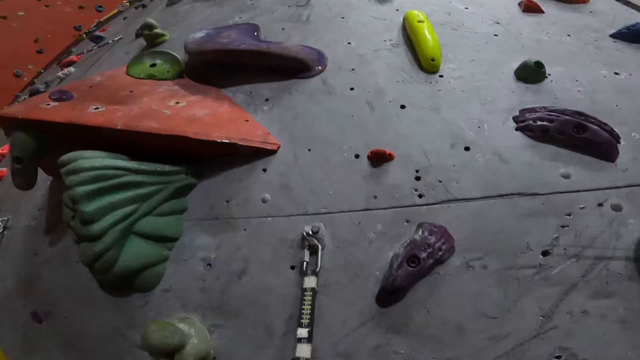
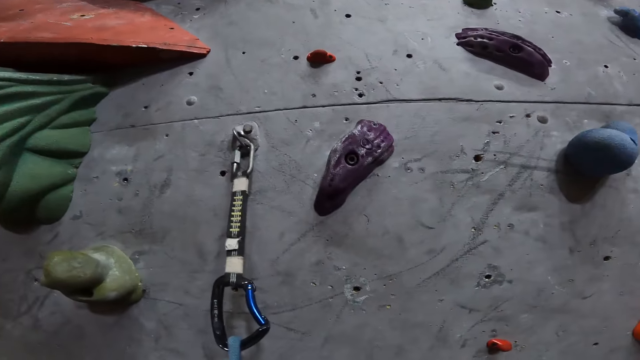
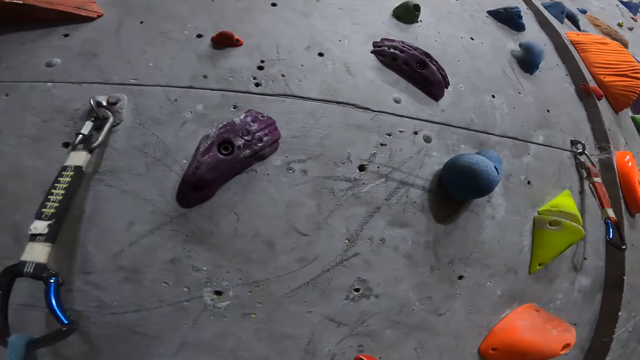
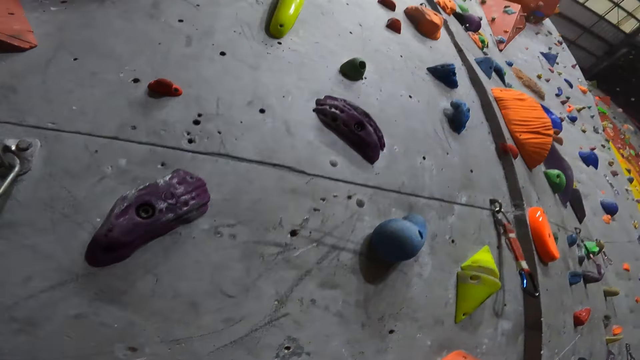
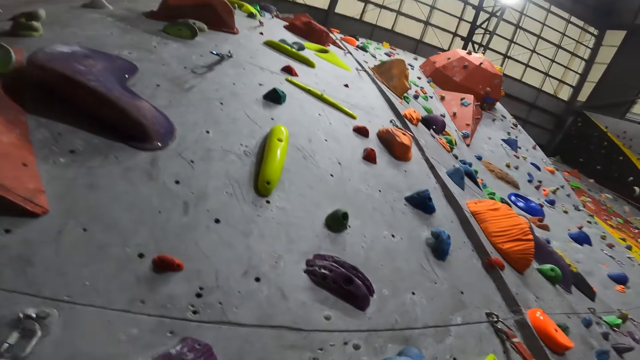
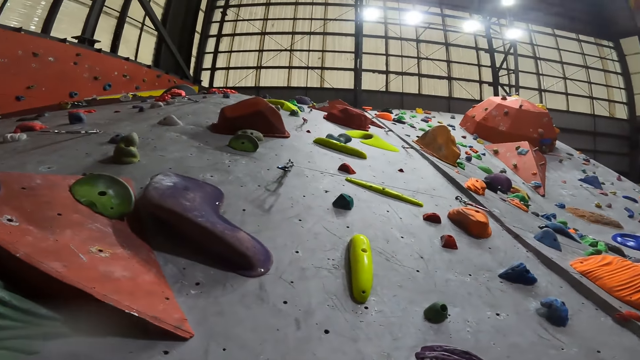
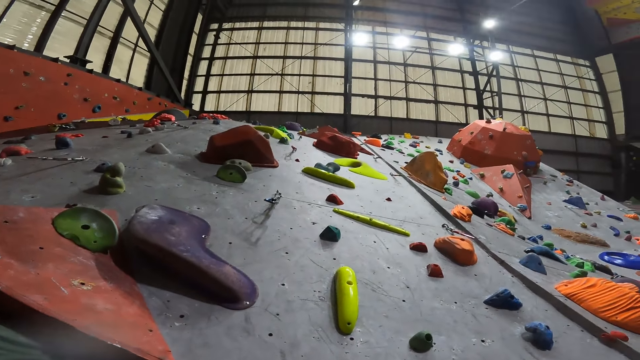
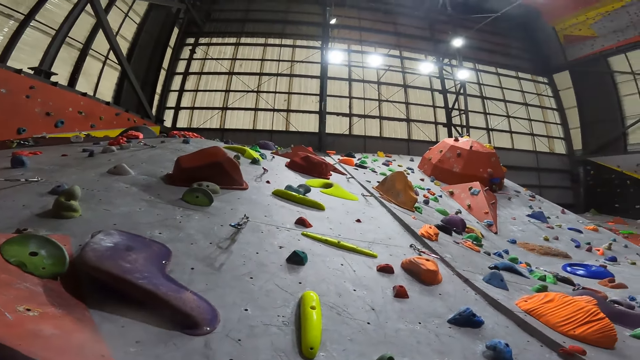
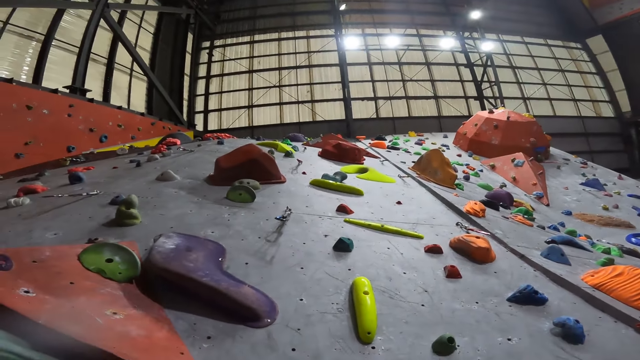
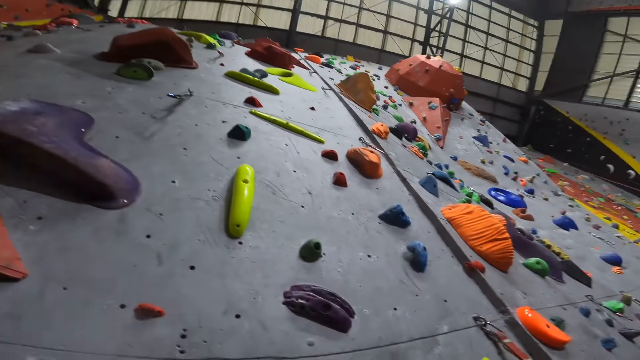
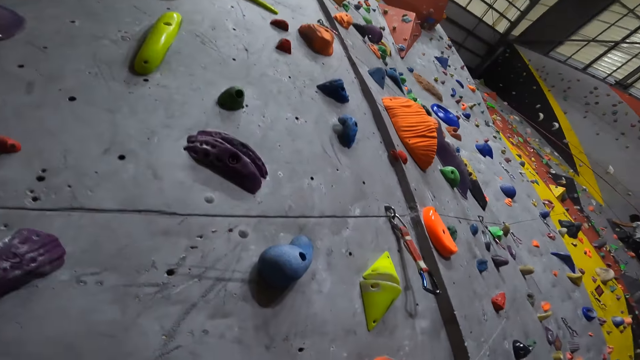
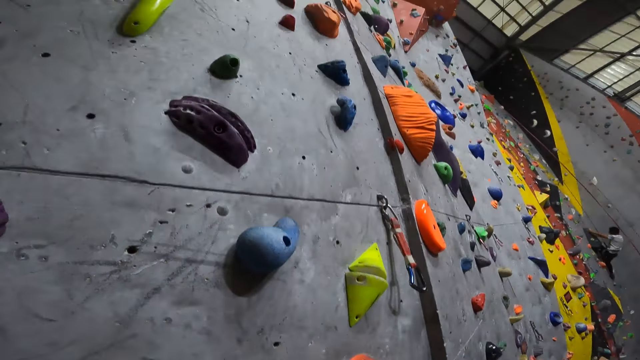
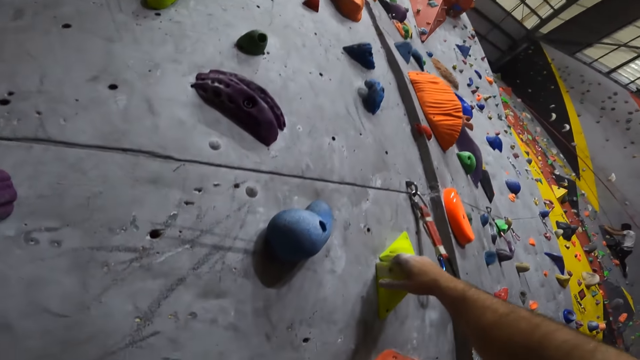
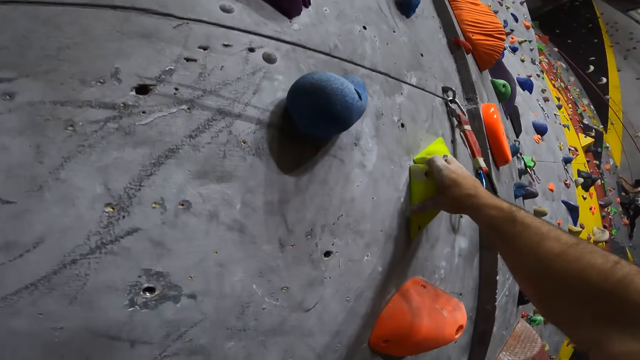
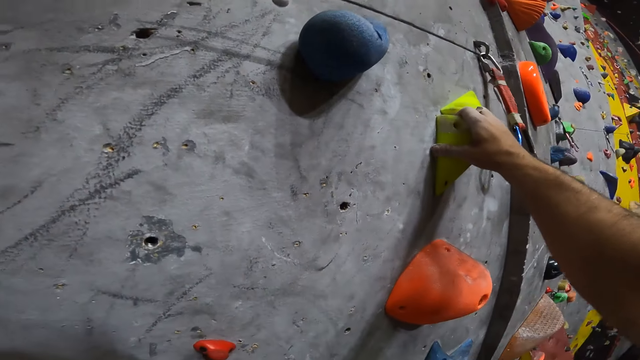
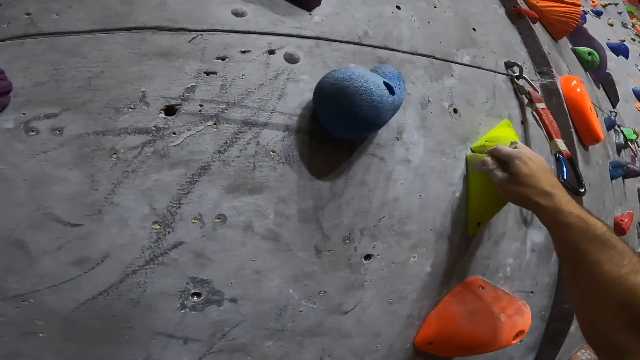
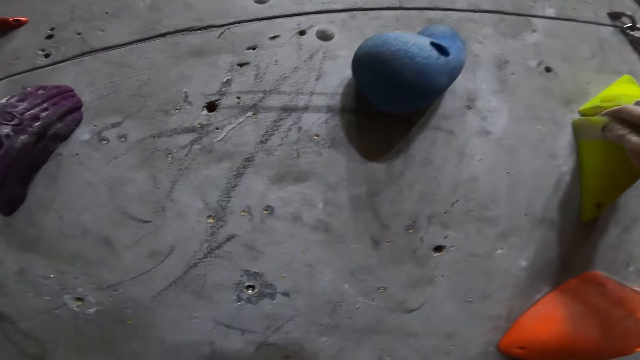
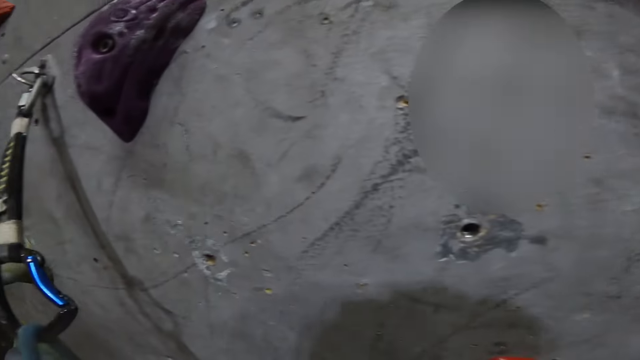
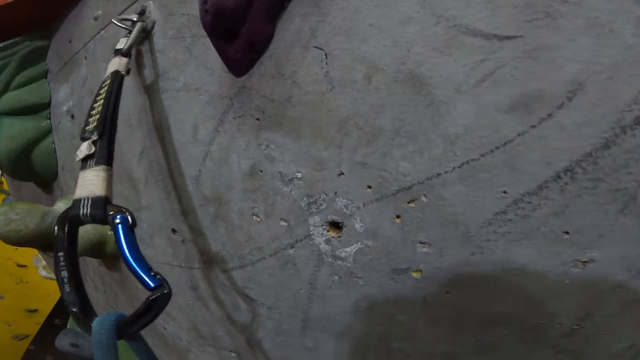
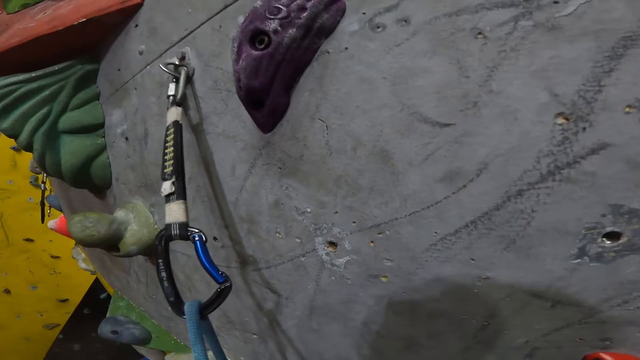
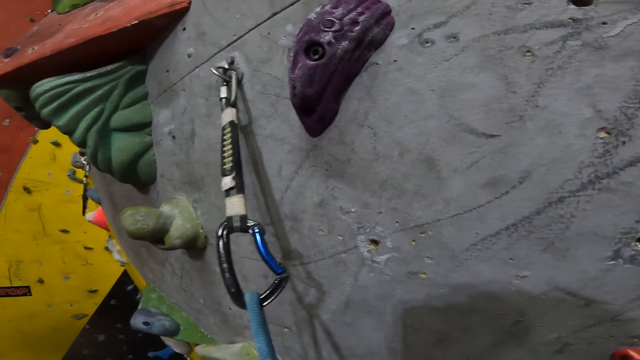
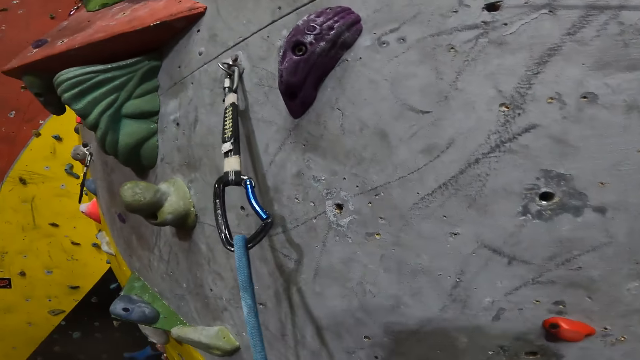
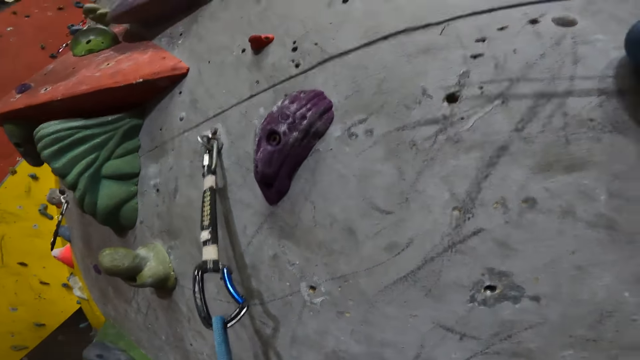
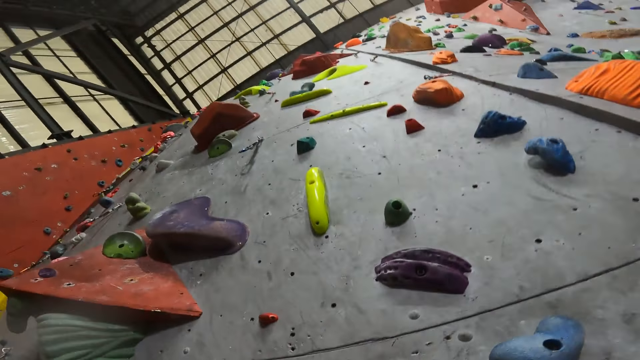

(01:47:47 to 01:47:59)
The camera wearer looks up. They climb up the wall. They hold something with the right hand. He holds something with his right hand.

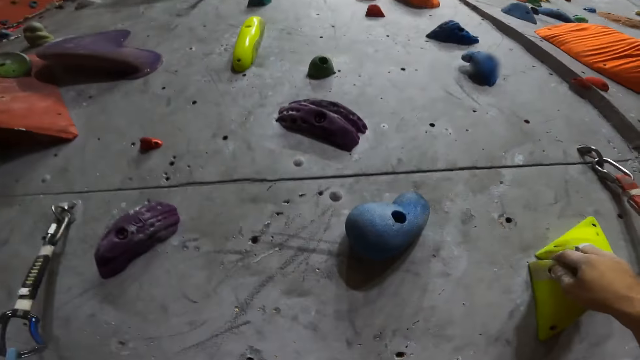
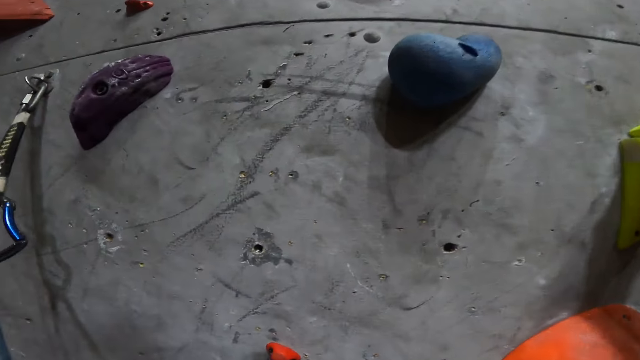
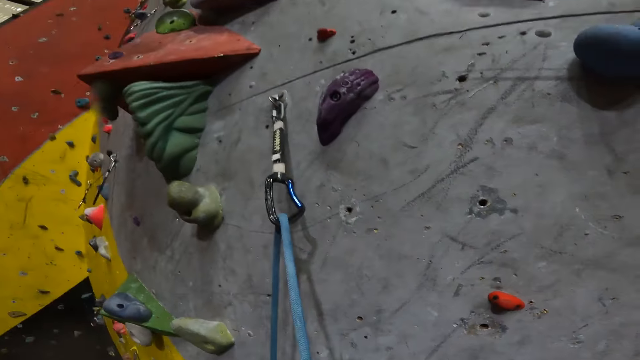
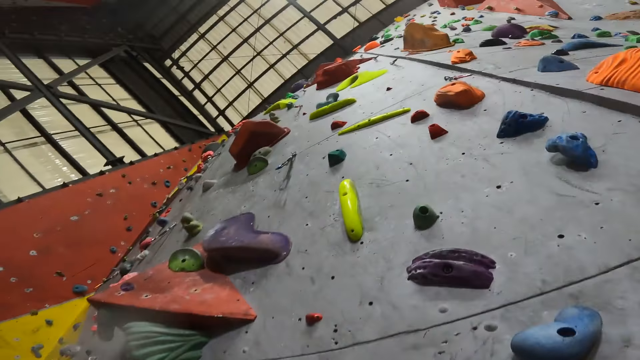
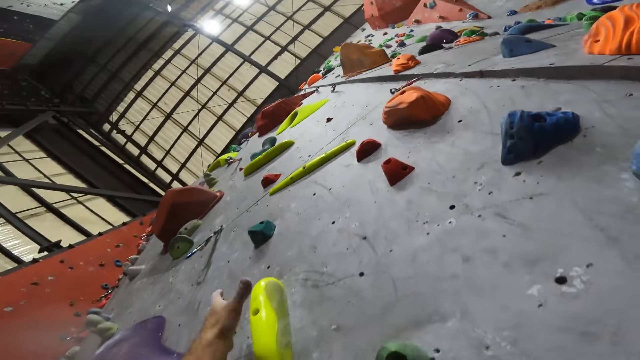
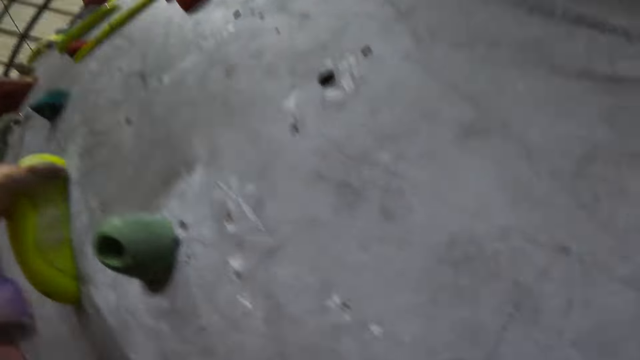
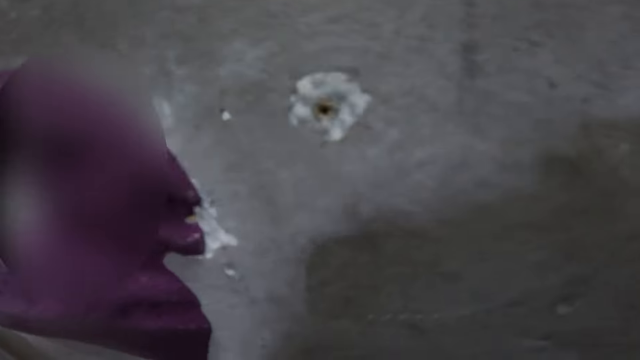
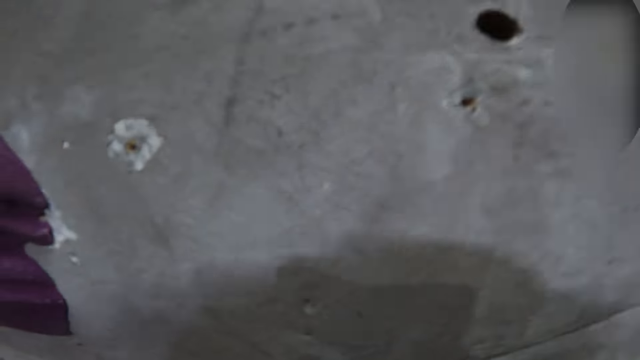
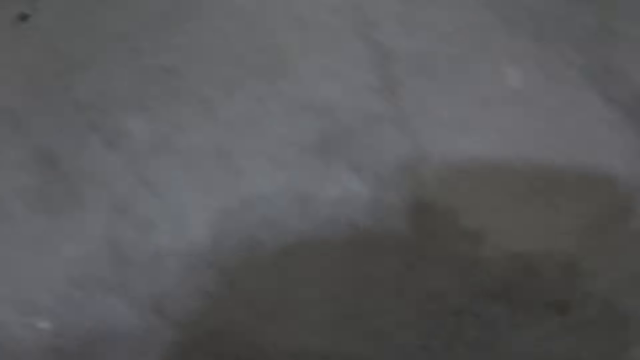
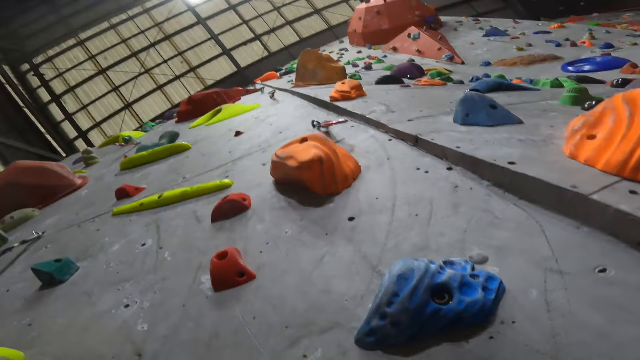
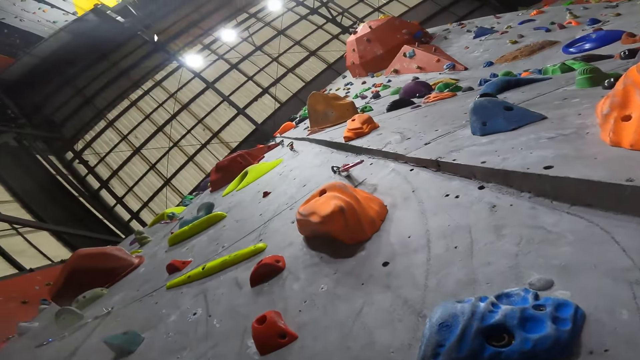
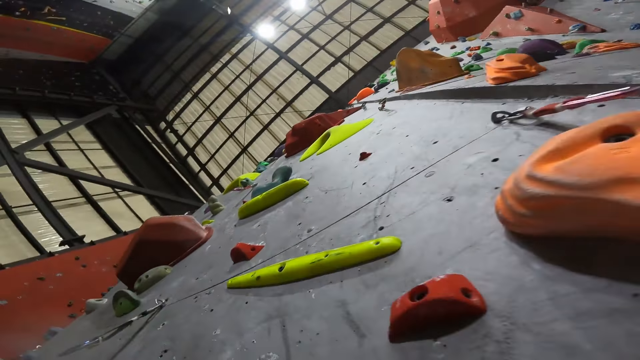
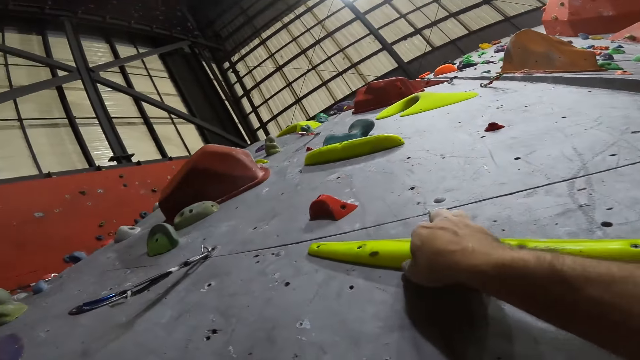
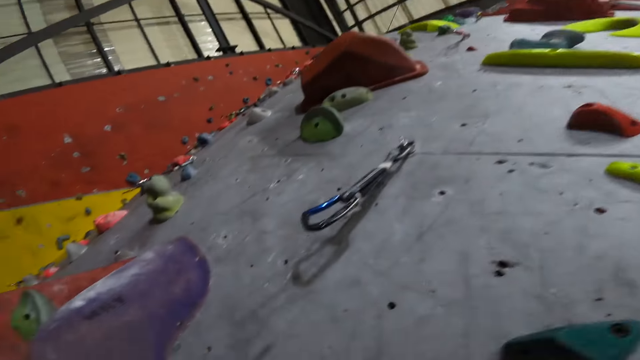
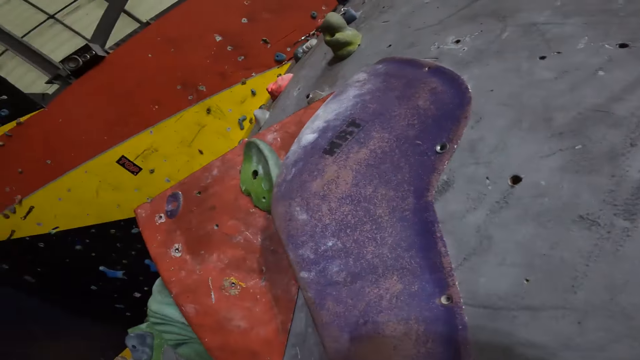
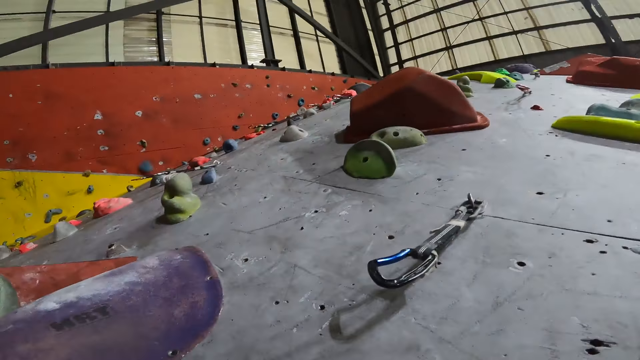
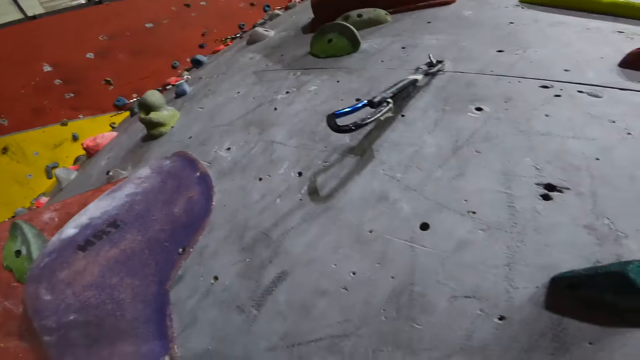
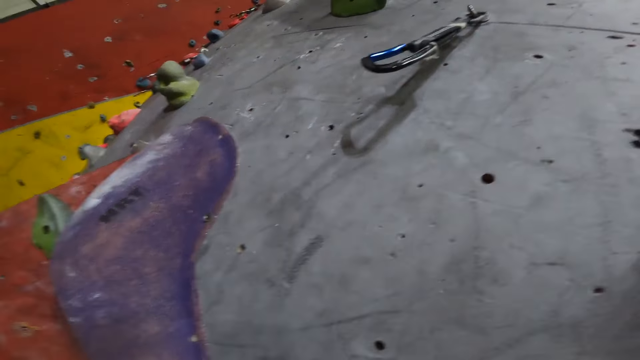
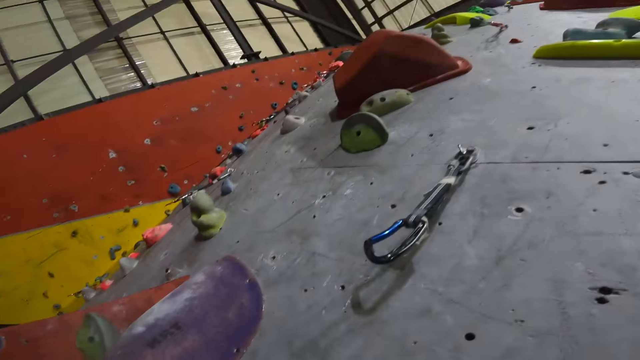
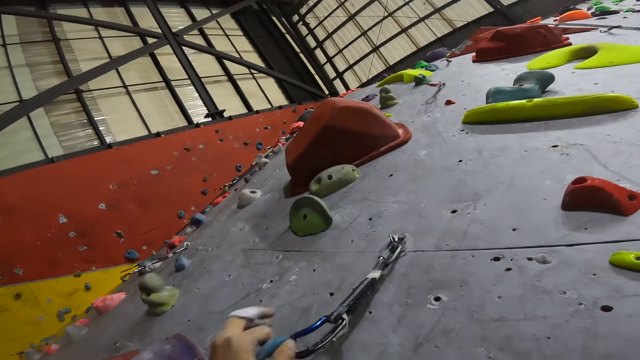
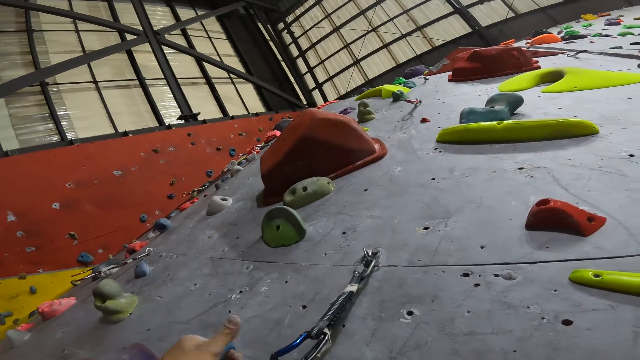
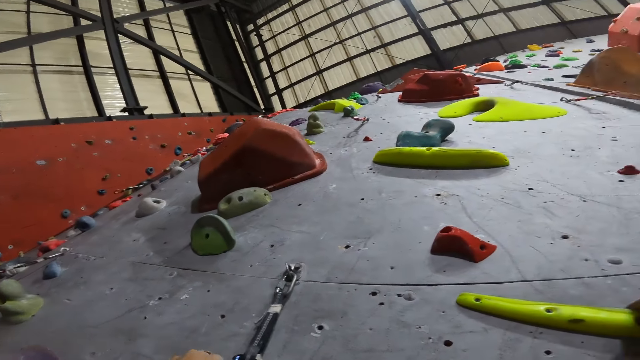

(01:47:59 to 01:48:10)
The camera wearer looks up. They hold something with the right hand. They attach the climbing rope to the carabiner.
